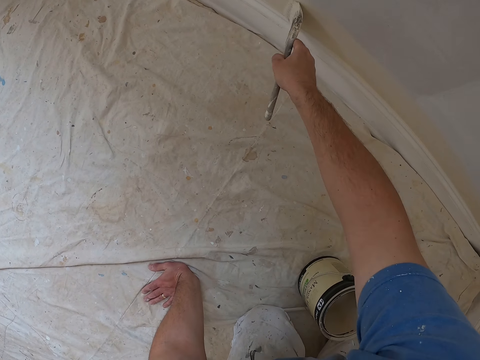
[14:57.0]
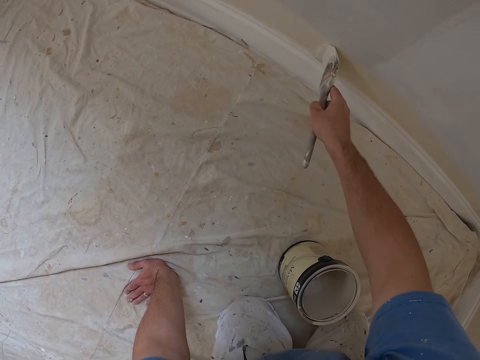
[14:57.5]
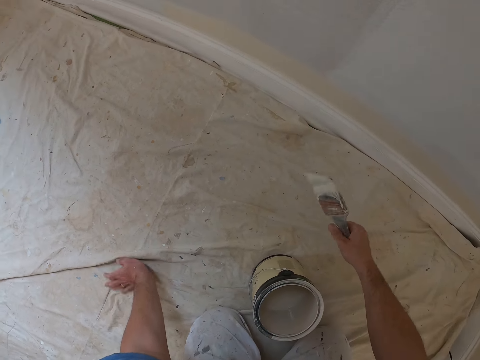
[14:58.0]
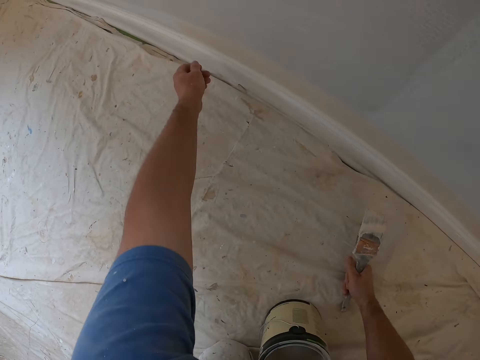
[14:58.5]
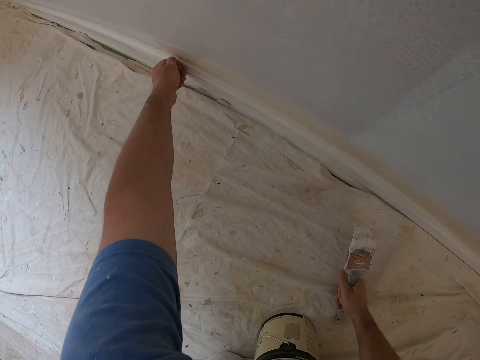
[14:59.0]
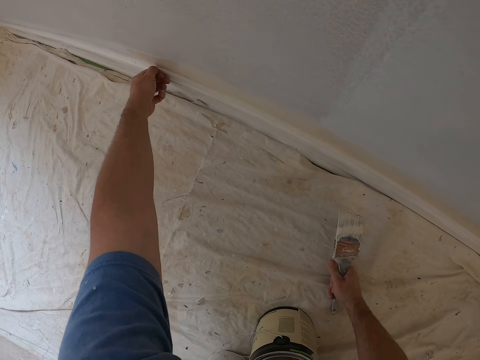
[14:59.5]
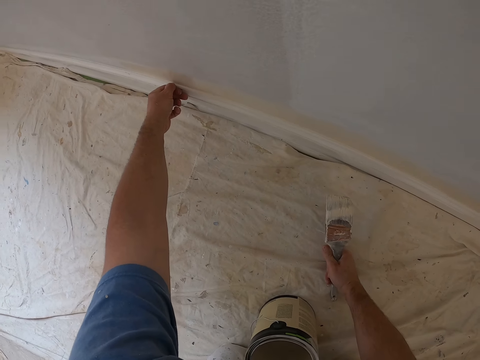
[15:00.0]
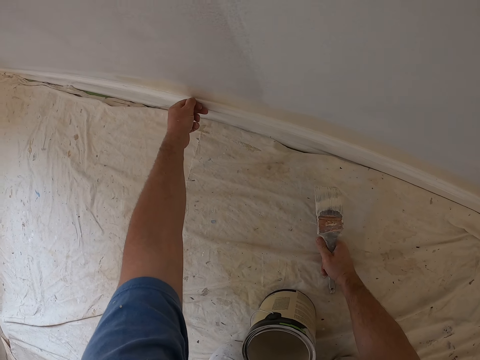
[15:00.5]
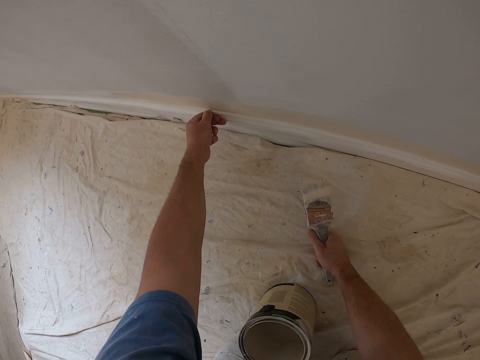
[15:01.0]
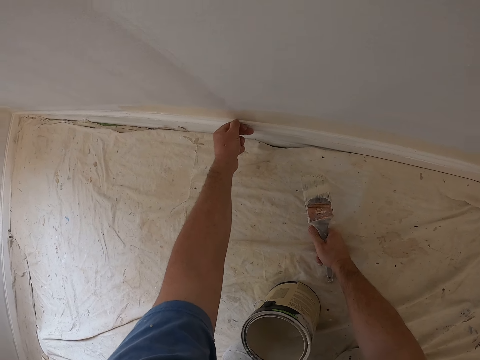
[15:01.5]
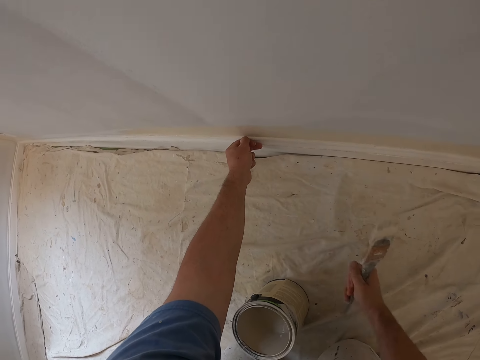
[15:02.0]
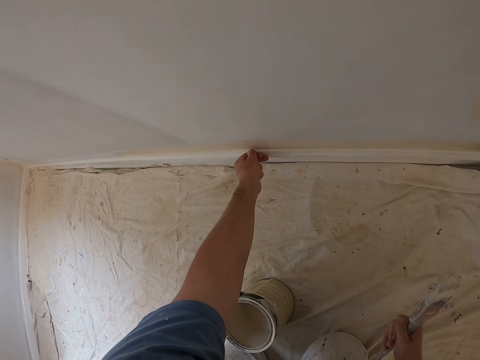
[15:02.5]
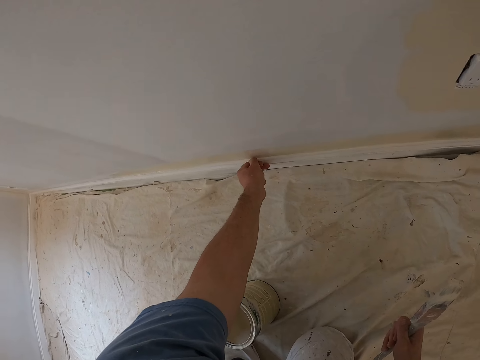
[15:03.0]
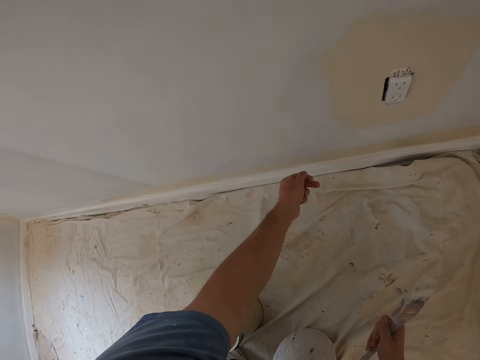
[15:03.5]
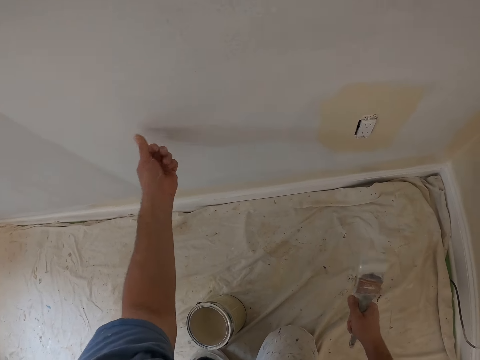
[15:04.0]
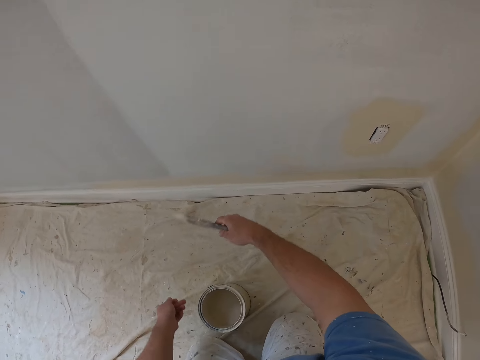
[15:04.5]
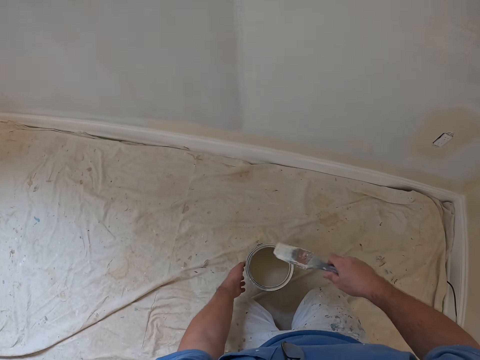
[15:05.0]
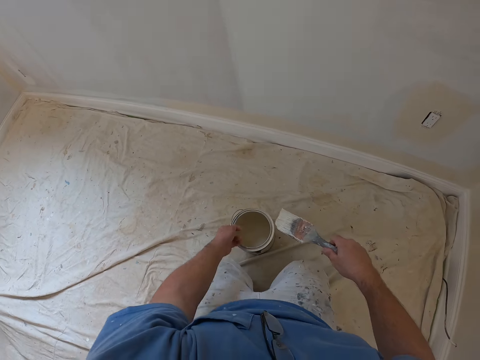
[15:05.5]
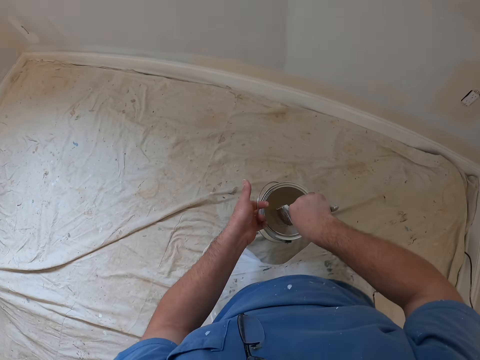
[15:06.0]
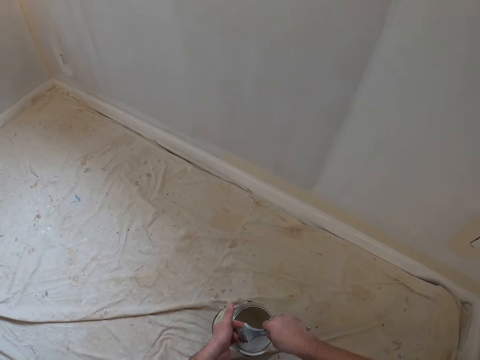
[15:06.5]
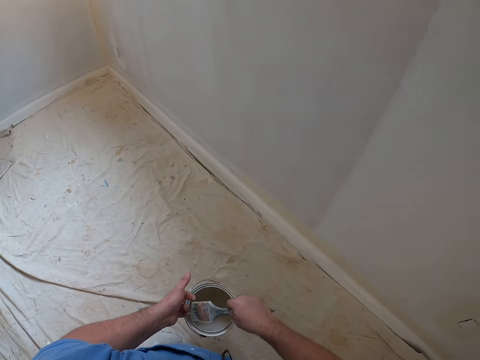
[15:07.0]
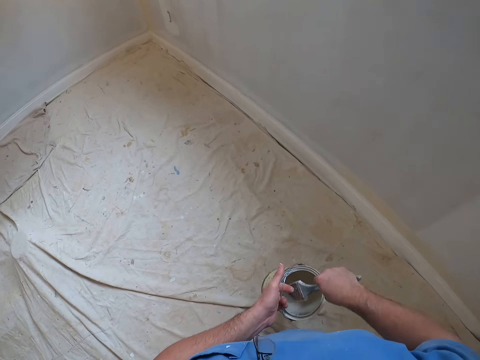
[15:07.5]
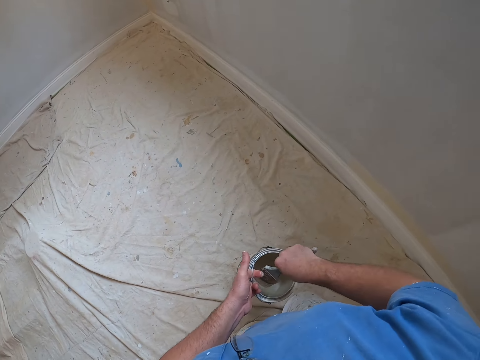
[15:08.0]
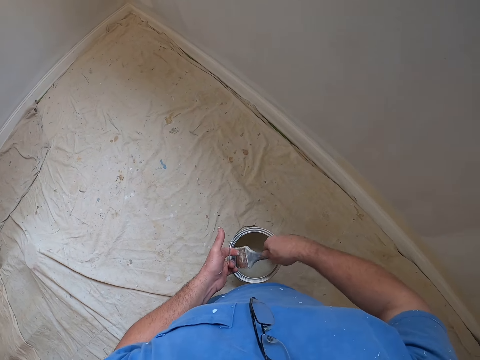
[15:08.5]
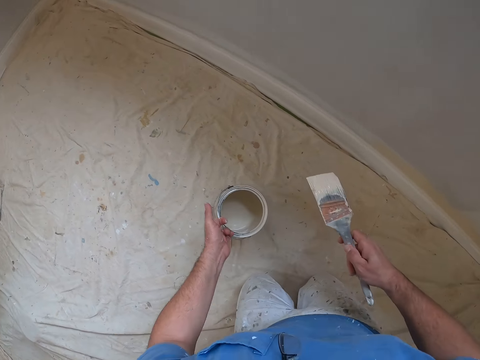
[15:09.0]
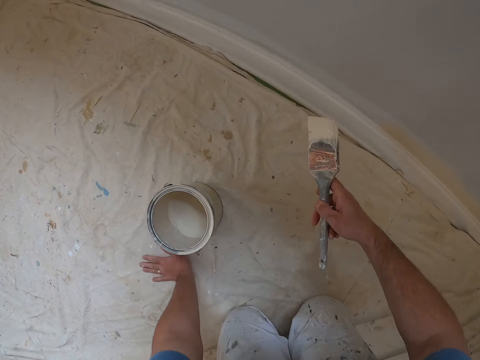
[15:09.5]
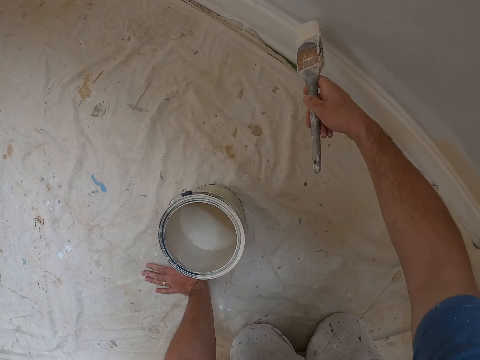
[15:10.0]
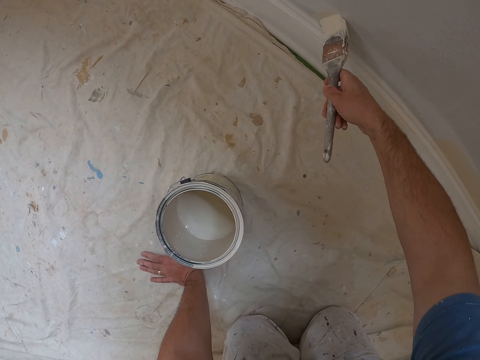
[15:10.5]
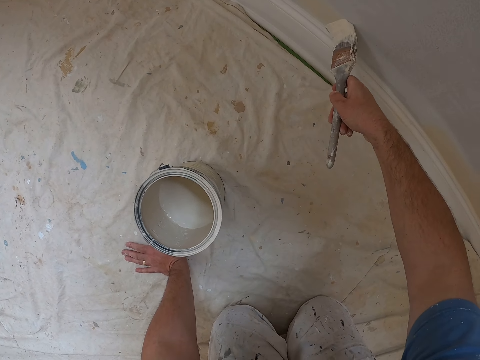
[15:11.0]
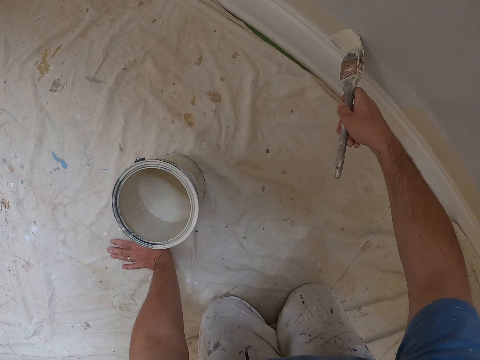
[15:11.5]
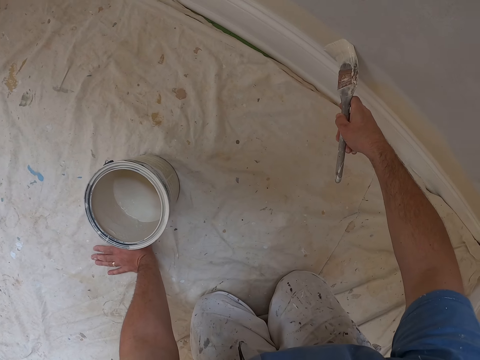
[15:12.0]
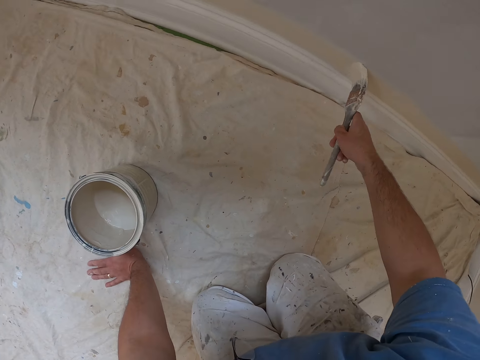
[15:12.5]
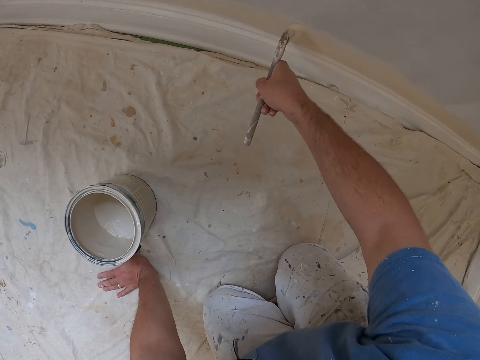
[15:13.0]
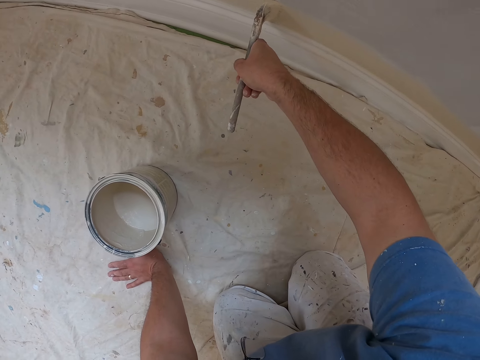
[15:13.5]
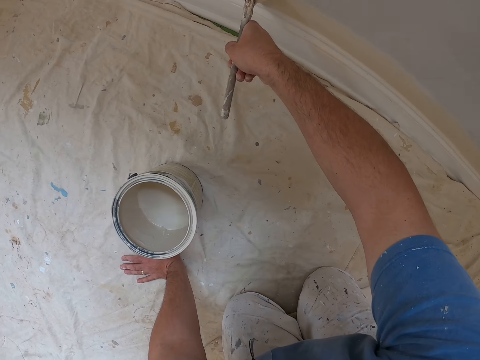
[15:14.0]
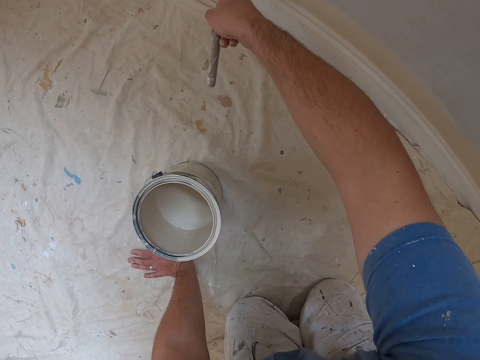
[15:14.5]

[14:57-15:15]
The camera wearer moves his hand on the edge of the wall. He removes excess paint using his finger. He dips the painting brush into the paint container. He lifts the paint can, carries the paint can, removes the painting brush from the paint, and places down the paint can. He paints the edge of the wall.

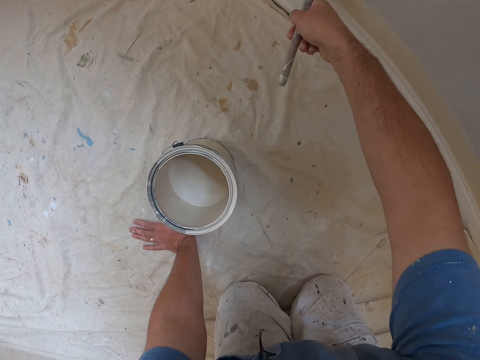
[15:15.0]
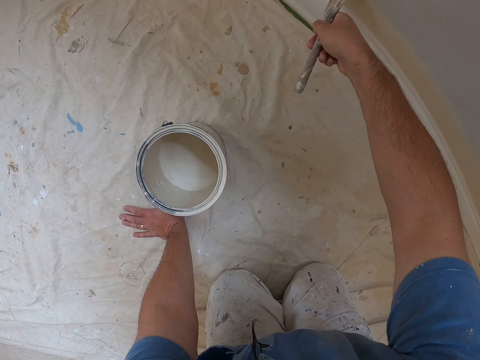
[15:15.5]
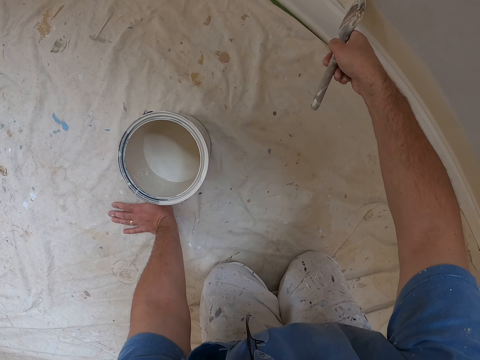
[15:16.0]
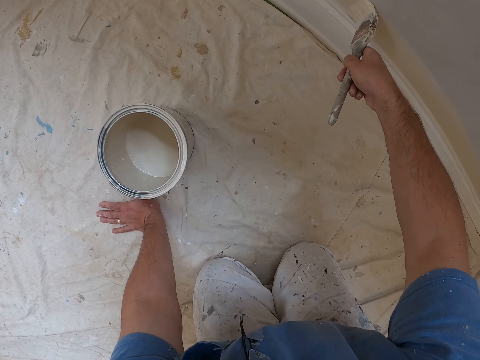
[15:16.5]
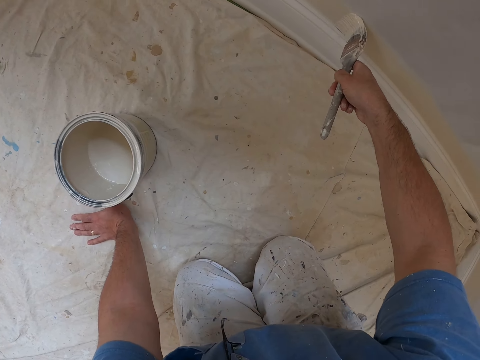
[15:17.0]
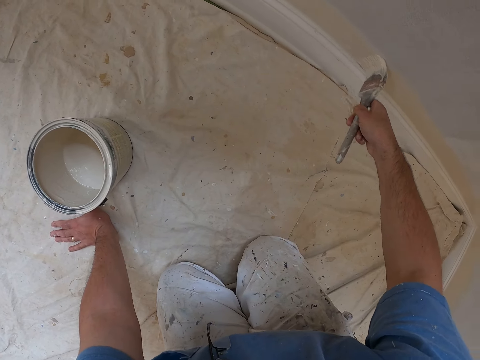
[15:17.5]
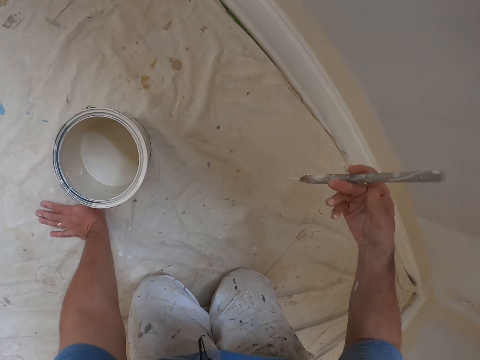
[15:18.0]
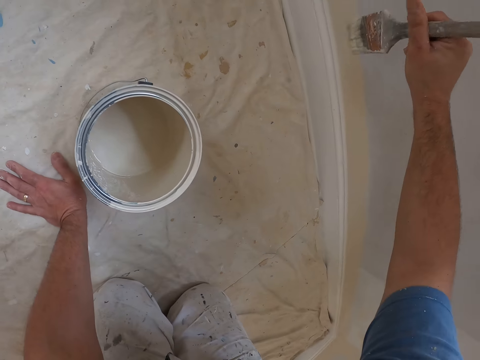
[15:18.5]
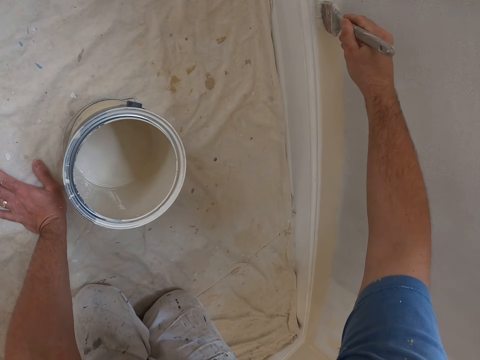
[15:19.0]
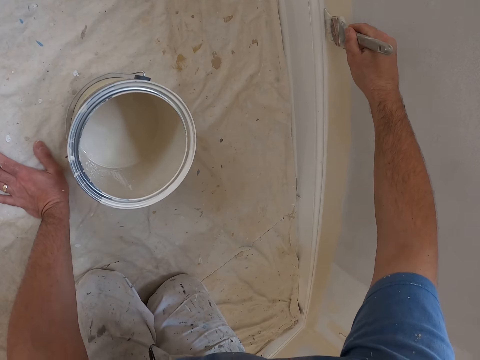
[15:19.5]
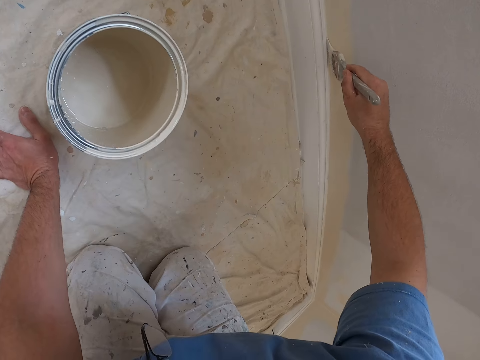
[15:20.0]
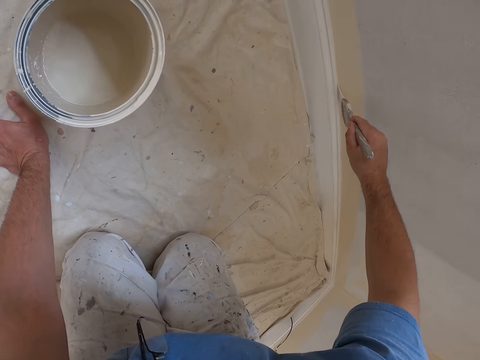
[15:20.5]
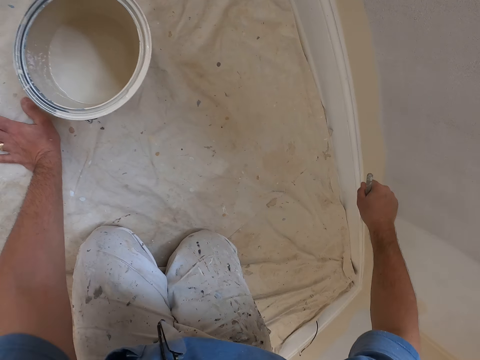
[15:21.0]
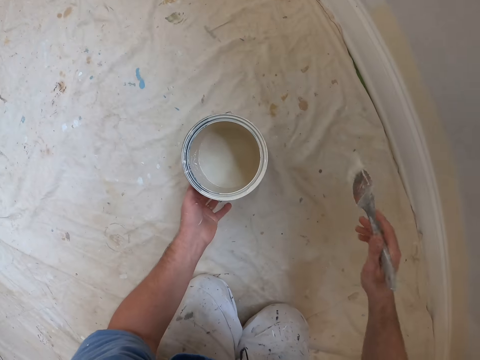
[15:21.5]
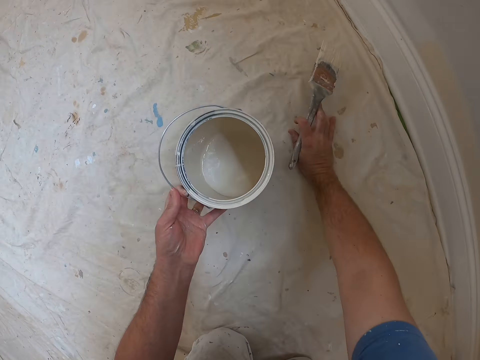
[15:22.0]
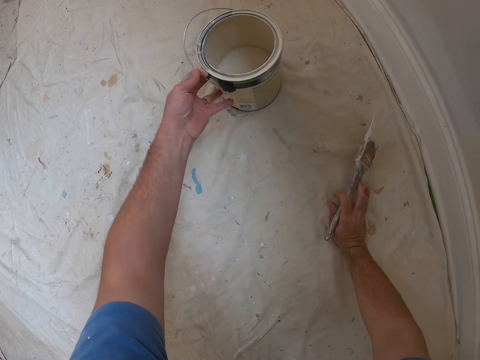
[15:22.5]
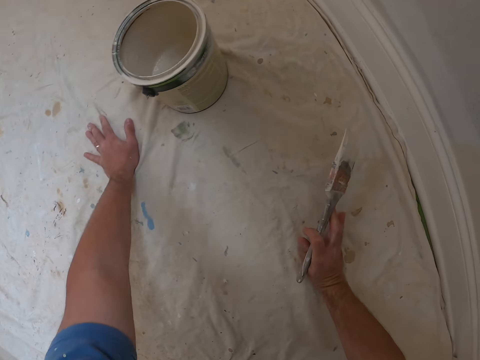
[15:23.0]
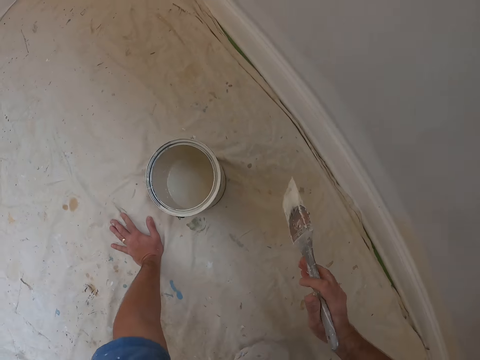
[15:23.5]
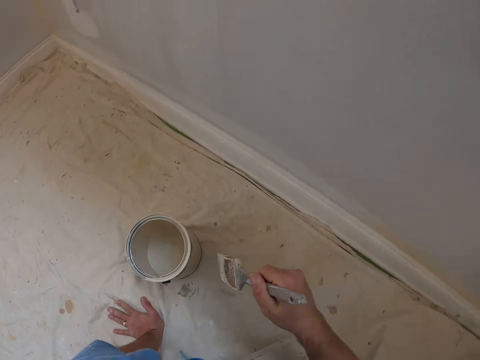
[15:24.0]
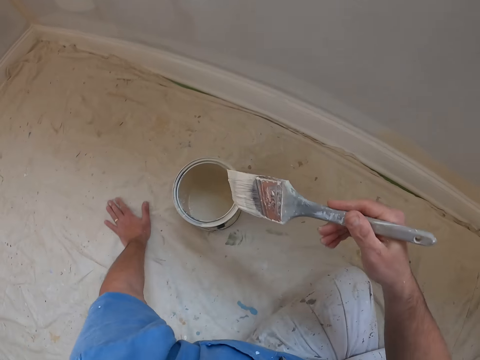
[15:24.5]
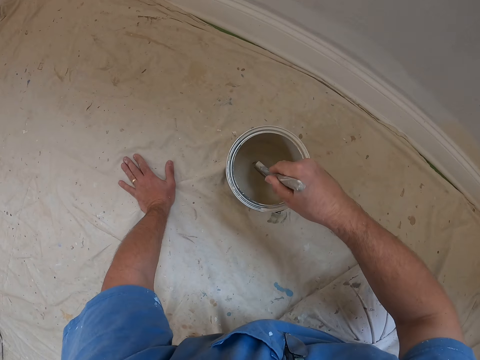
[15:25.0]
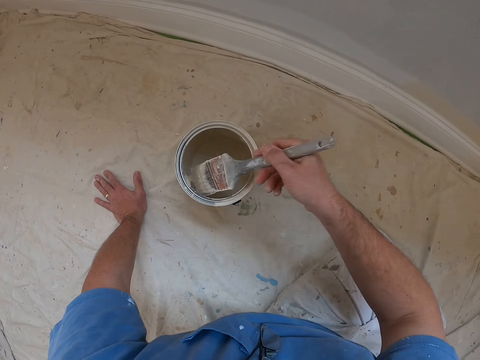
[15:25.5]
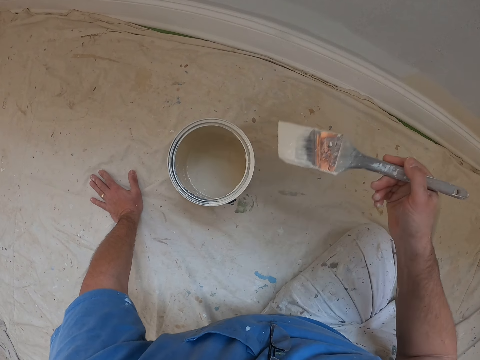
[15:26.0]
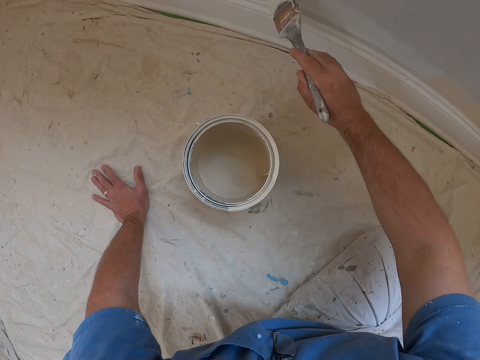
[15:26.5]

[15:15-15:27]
The camera wearer adjusts the paint container. They push the paint container on the floor. They dip the painting brush into the paint container. They remove the painting brush from the paint.
